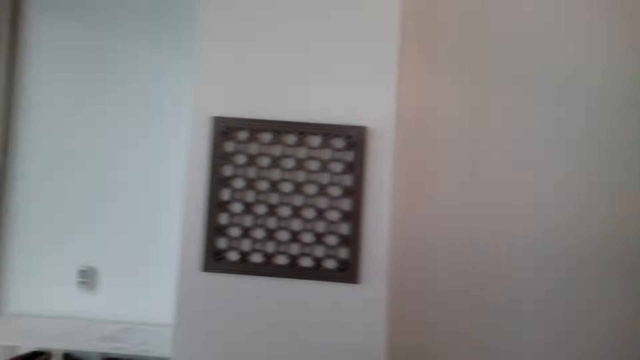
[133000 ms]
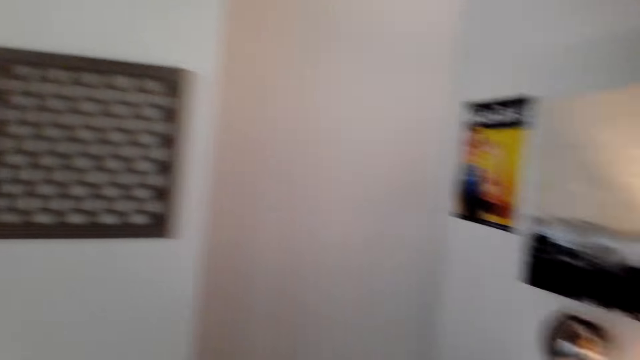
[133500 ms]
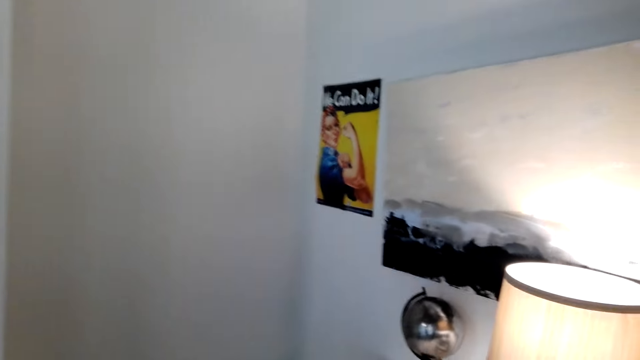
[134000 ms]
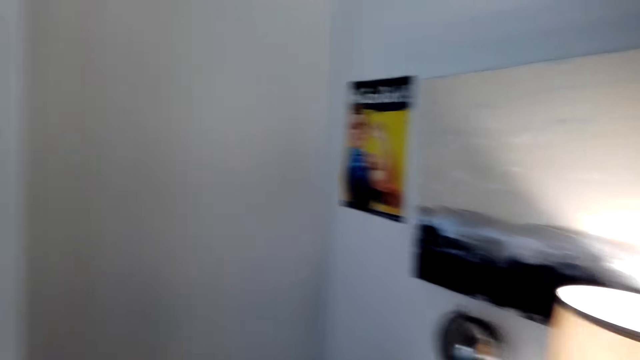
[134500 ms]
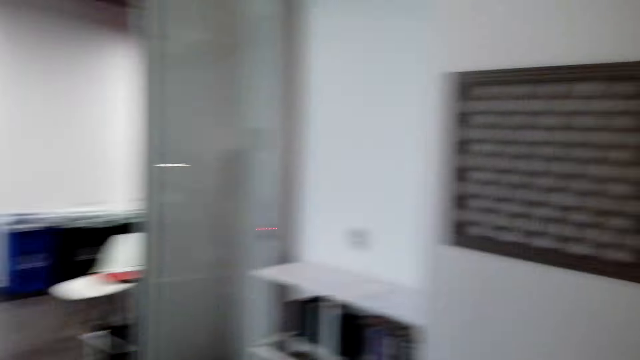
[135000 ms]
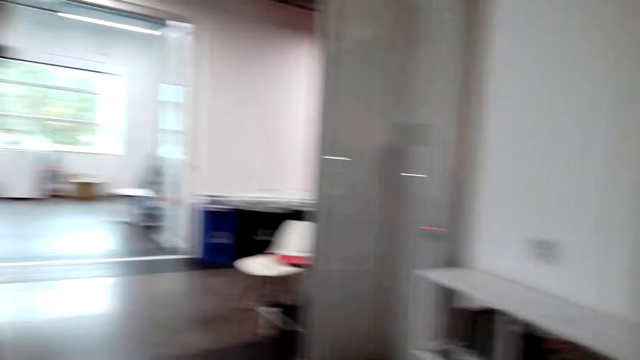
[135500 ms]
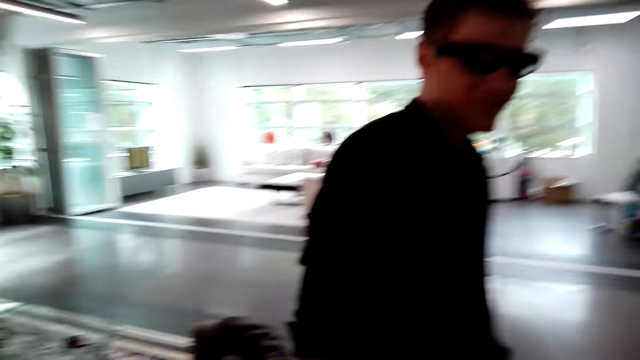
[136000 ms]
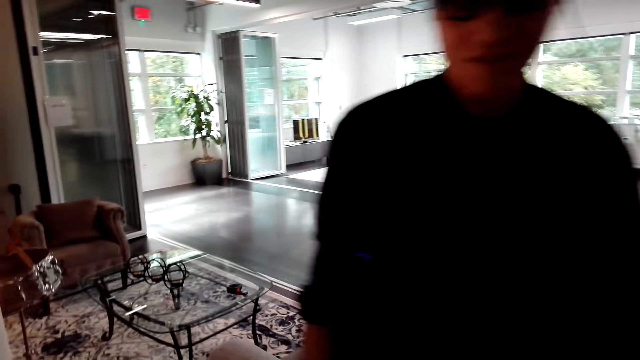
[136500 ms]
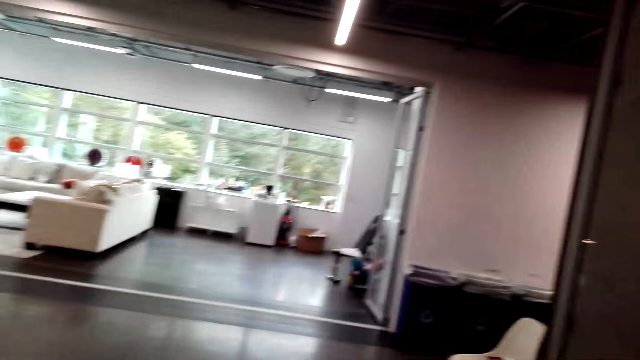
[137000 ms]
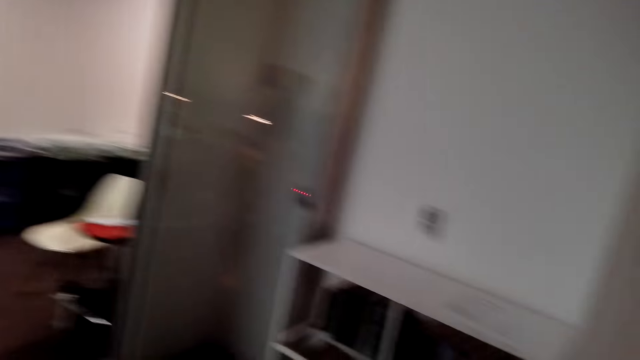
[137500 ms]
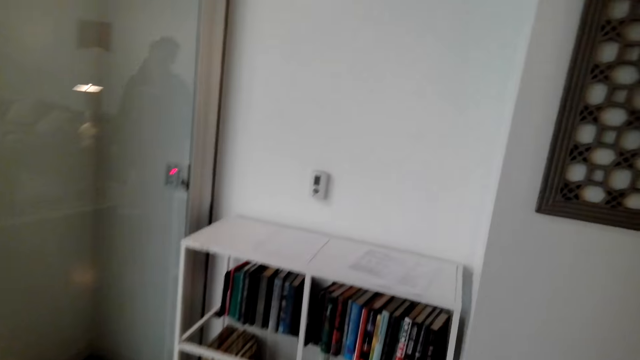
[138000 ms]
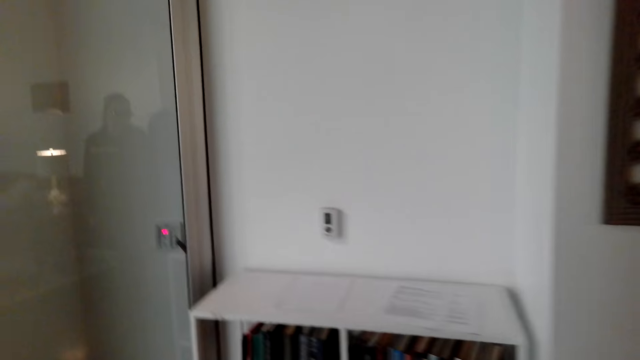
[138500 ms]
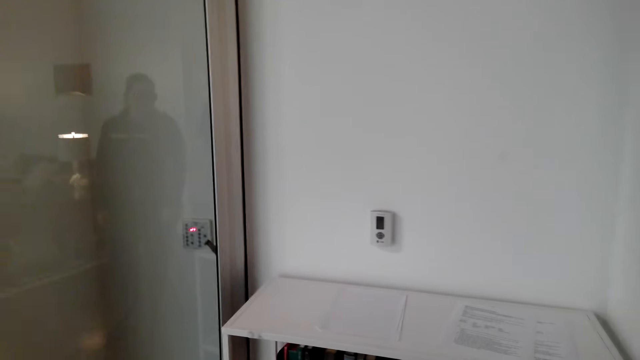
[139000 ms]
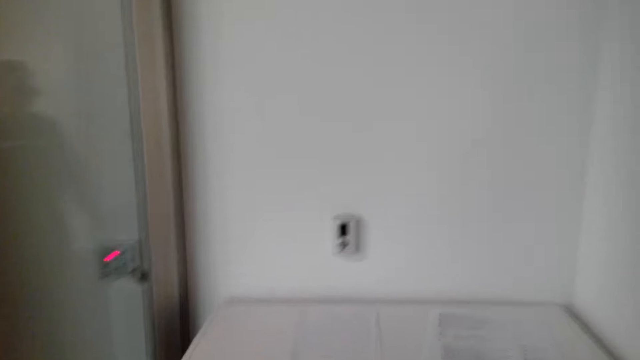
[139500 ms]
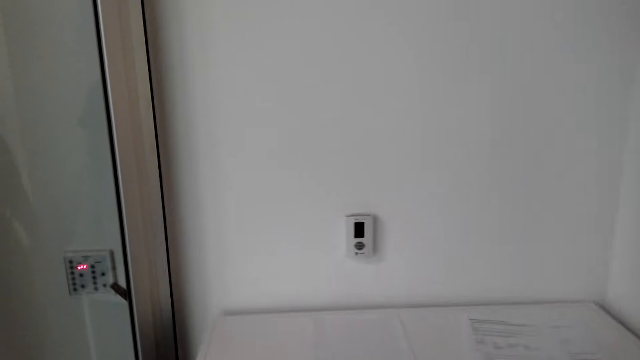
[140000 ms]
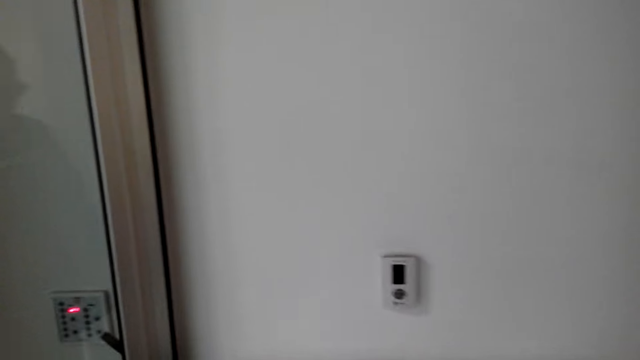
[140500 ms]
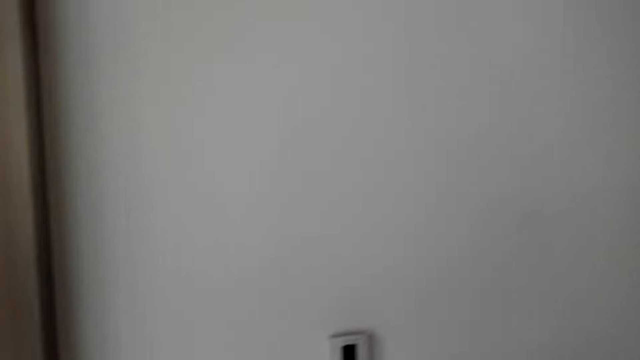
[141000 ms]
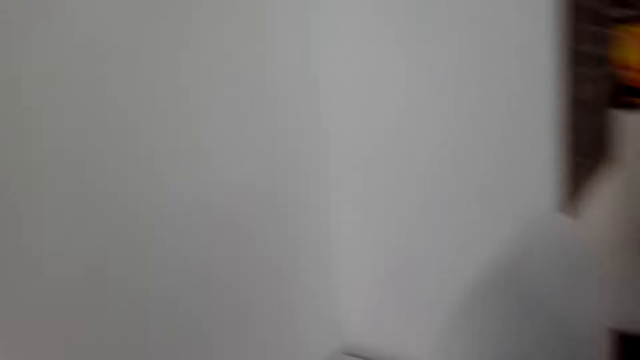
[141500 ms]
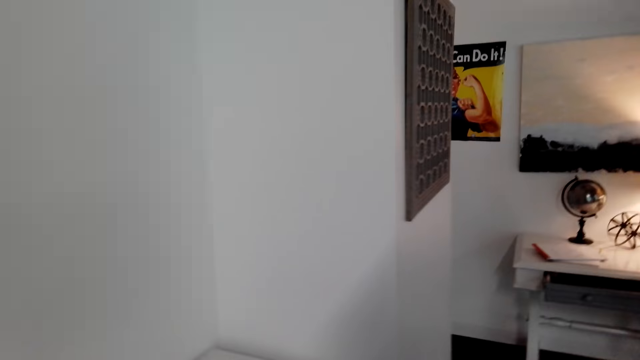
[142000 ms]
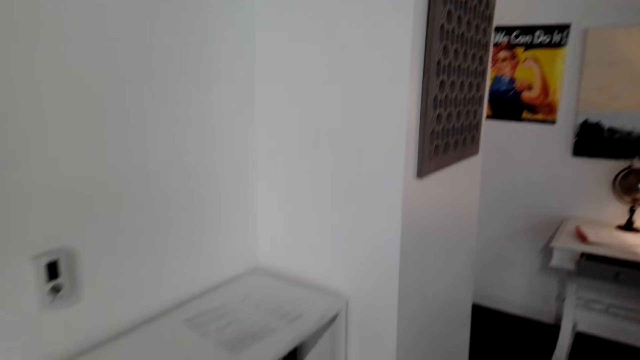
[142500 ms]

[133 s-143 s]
The camera wearer looks around. A man walks around. The camera wearer walks around the house. They look around.

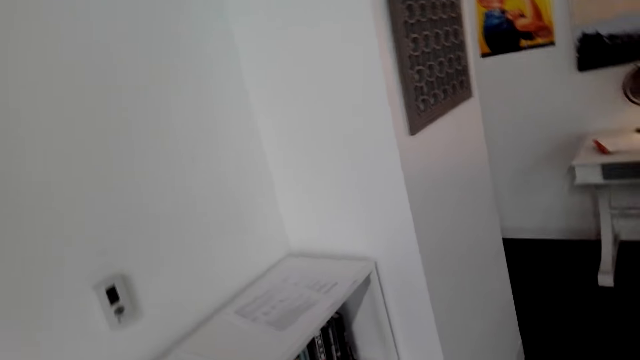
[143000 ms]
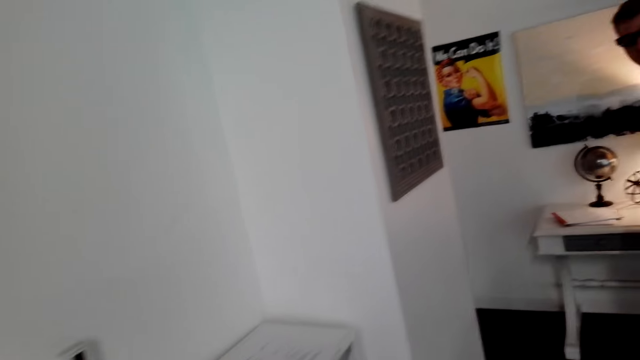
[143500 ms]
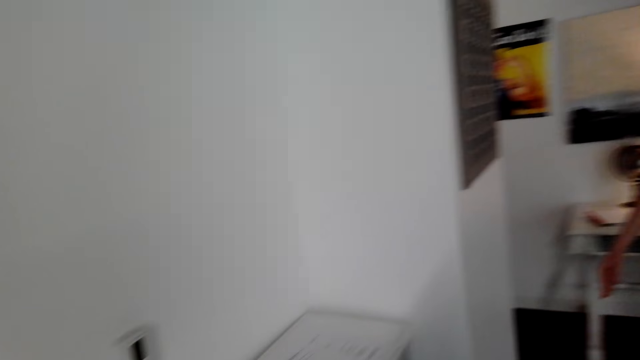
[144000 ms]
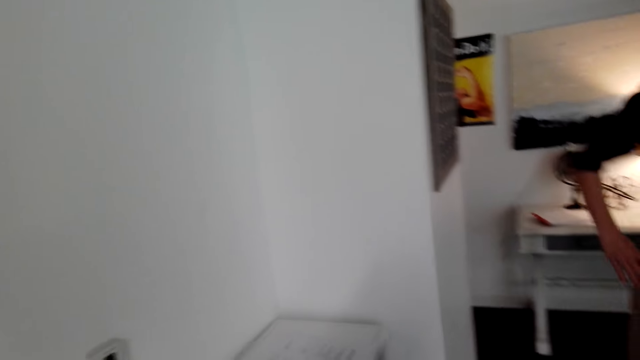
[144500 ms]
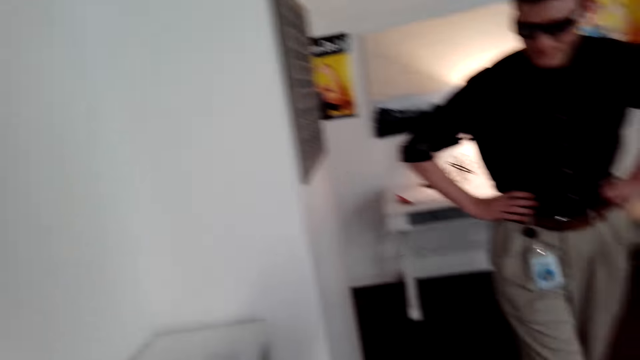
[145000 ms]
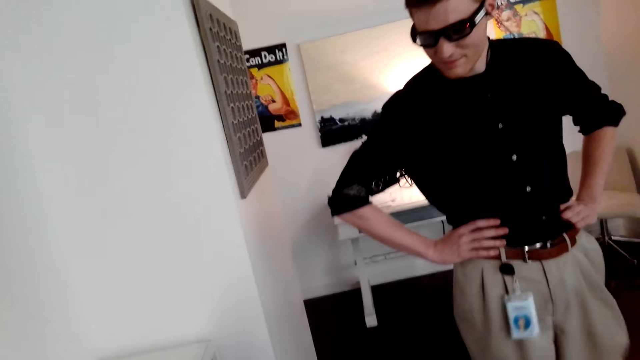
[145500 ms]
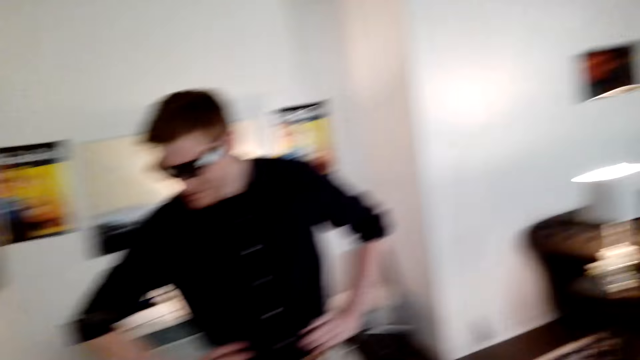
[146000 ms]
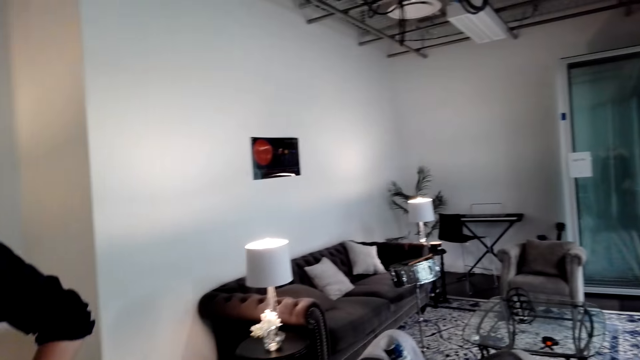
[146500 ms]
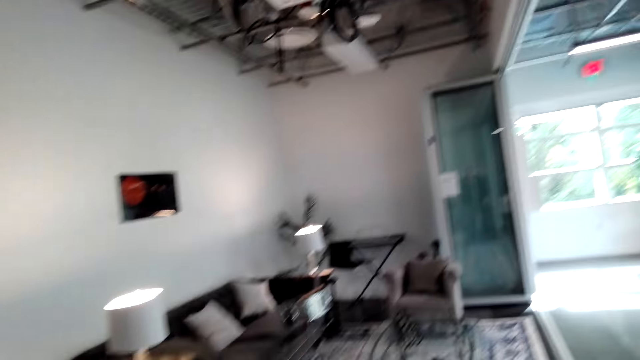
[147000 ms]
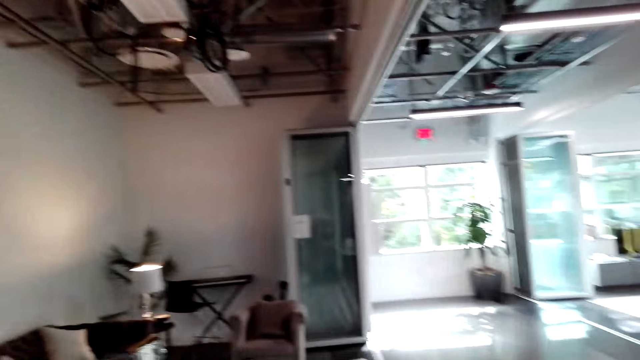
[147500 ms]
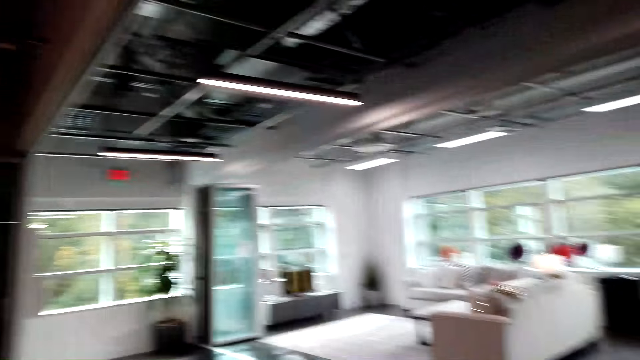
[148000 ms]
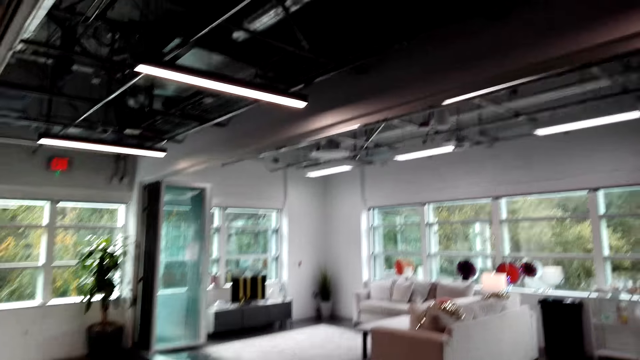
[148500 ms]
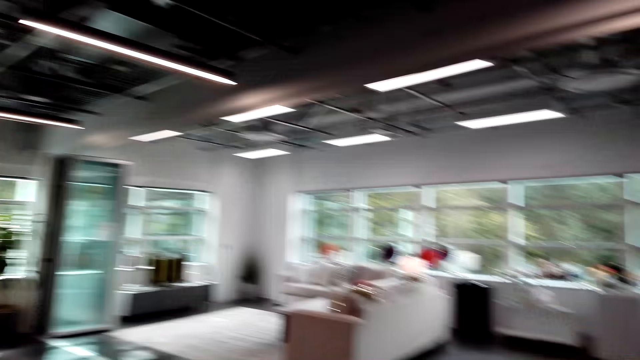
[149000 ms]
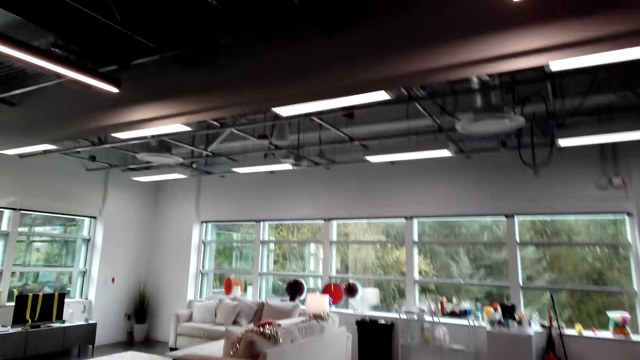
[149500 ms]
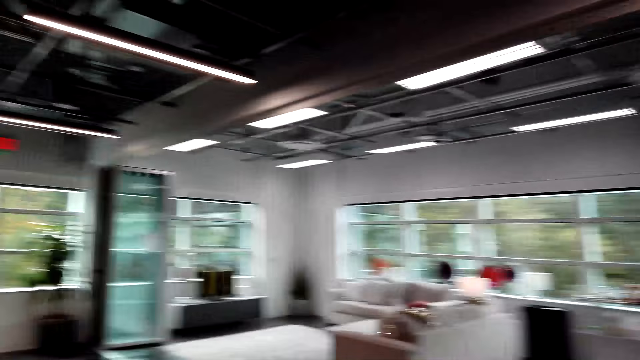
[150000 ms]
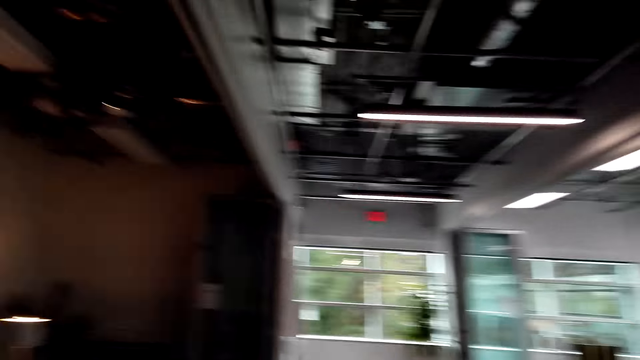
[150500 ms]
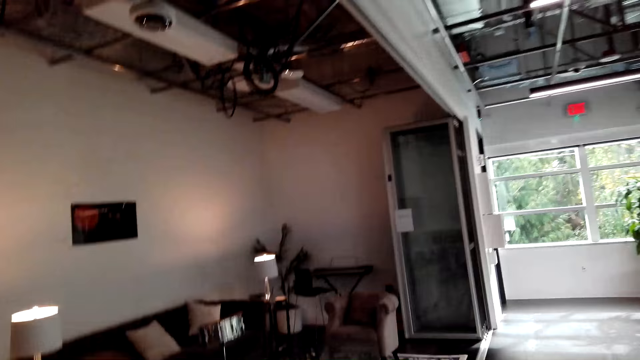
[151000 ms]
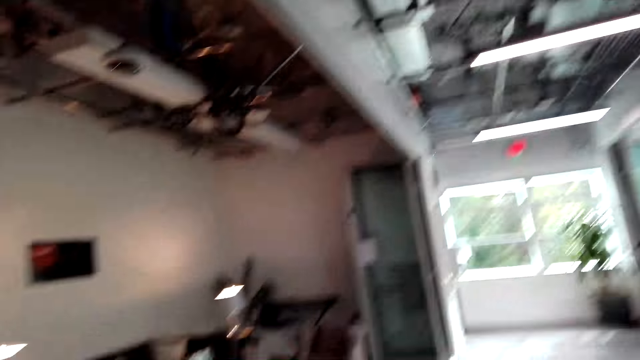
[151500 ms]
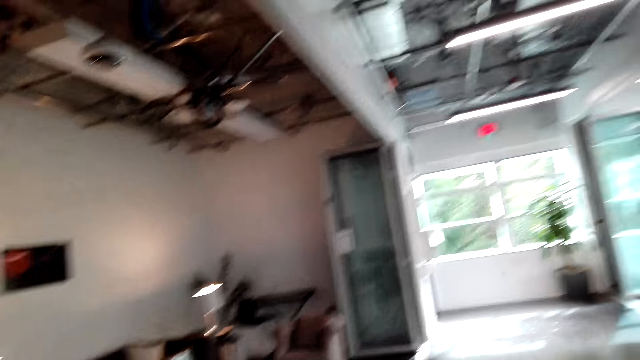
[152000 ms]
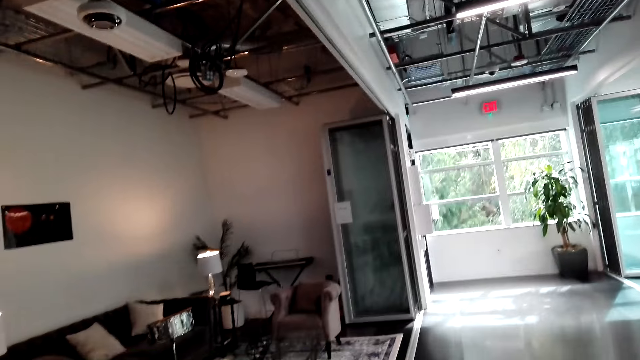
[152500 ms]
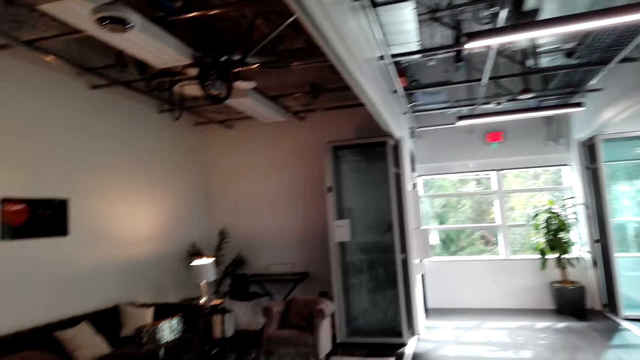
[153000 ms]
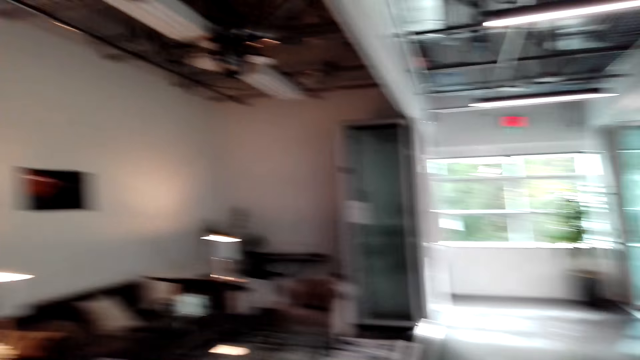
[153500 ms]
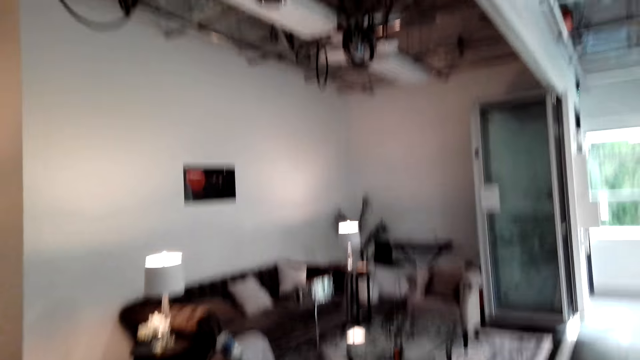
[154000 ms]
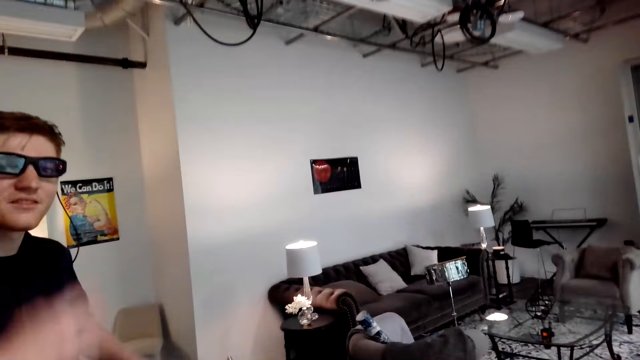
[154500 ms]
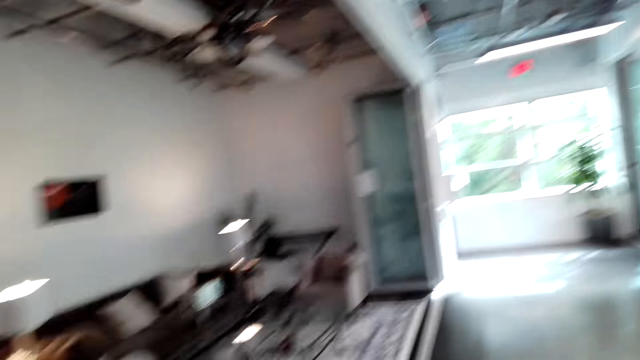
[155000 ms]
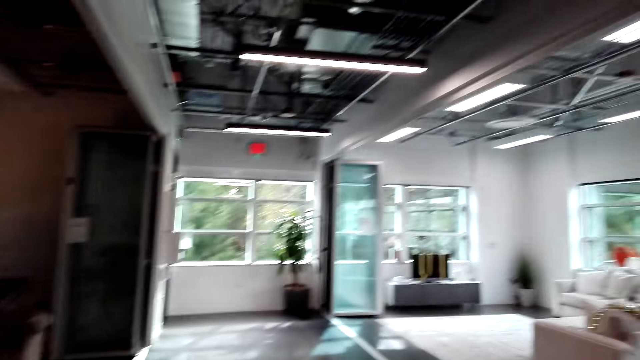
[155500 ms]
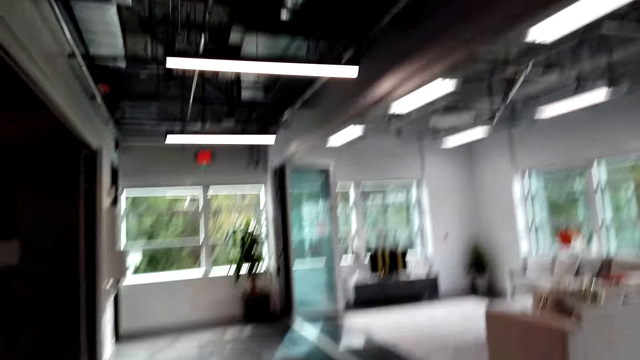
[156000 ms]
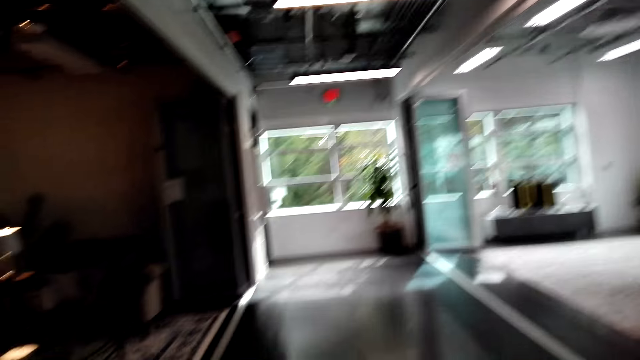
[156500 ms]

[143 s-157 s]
A man walks around. The camera wearer looks around the house. The man moves the hands.
